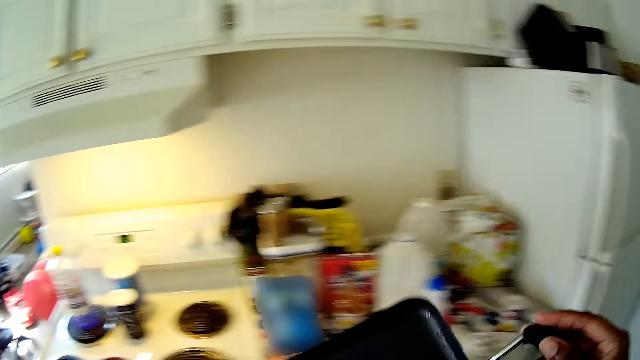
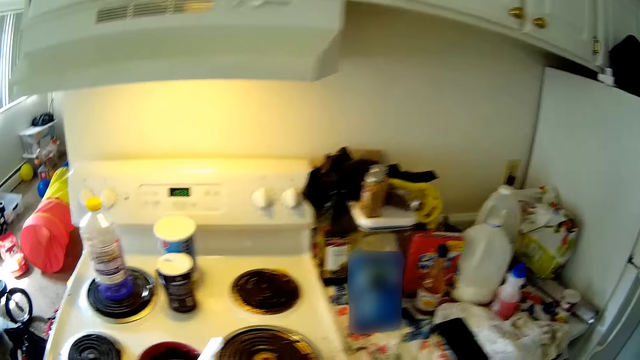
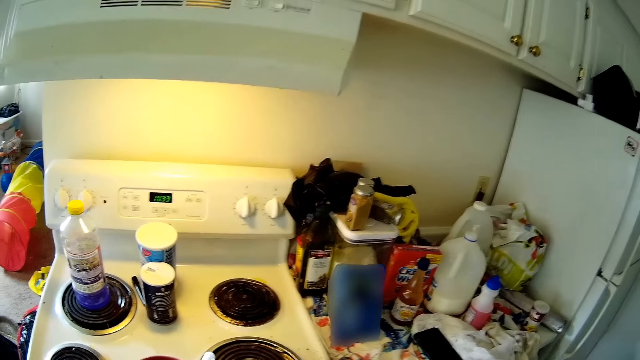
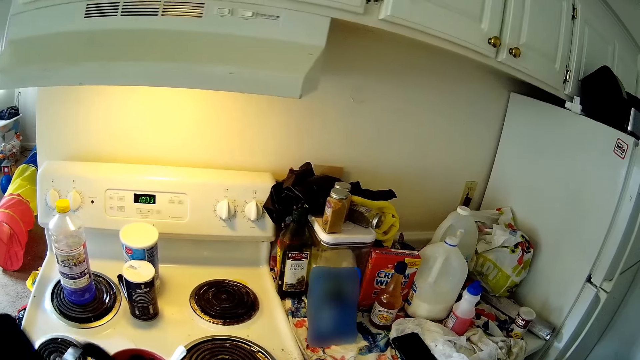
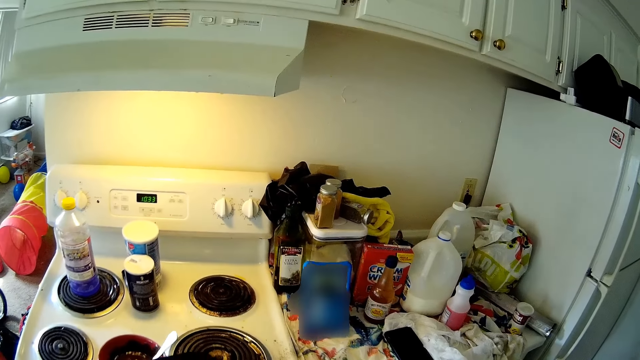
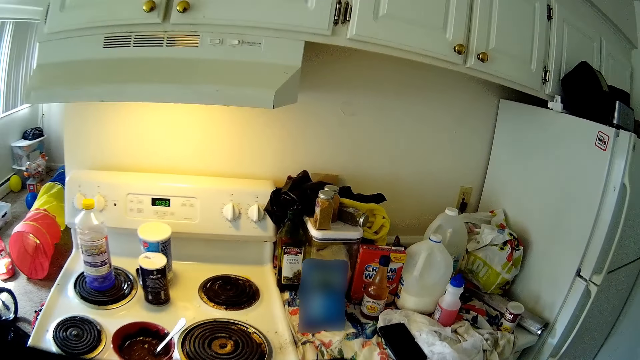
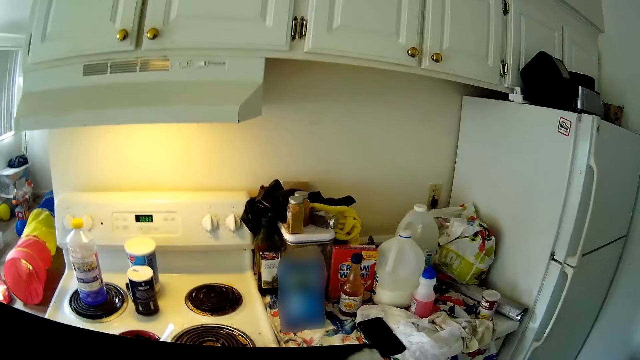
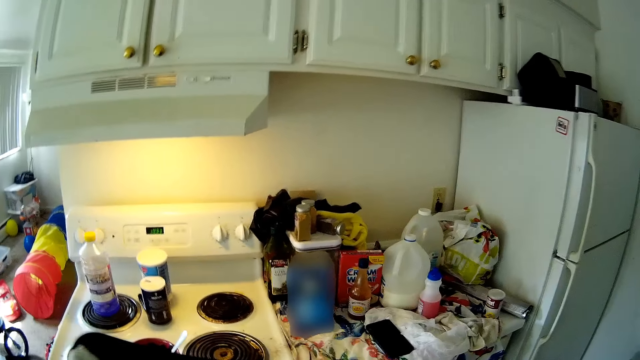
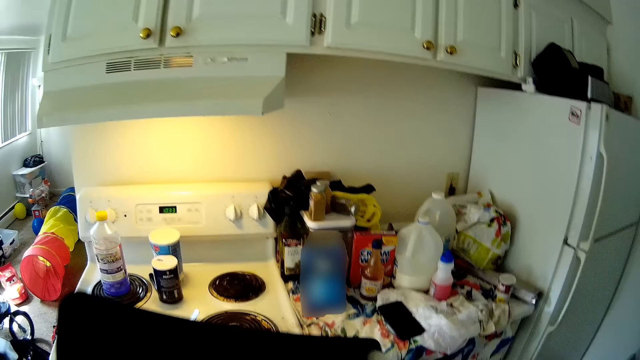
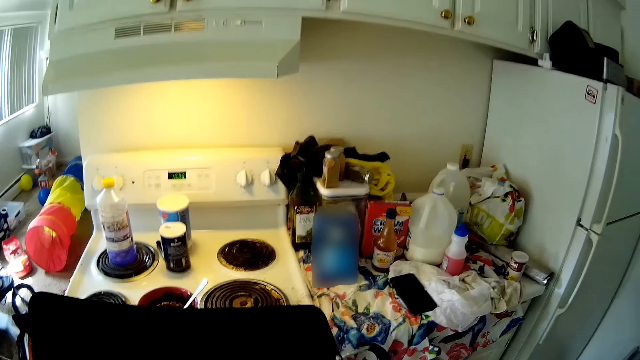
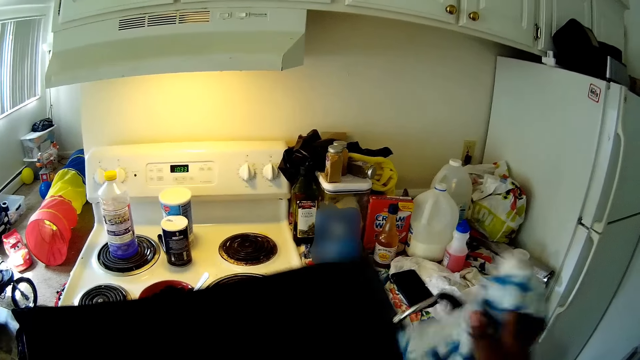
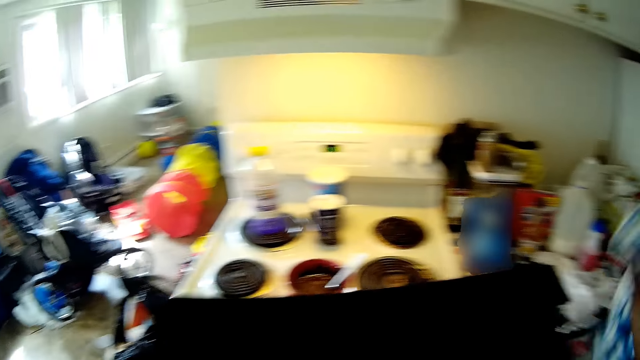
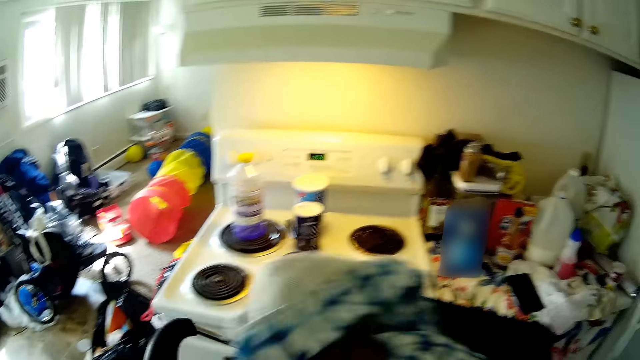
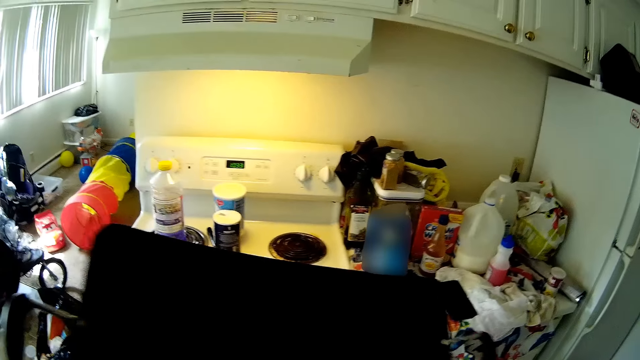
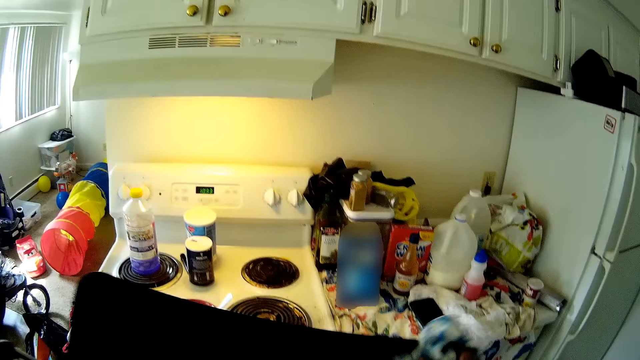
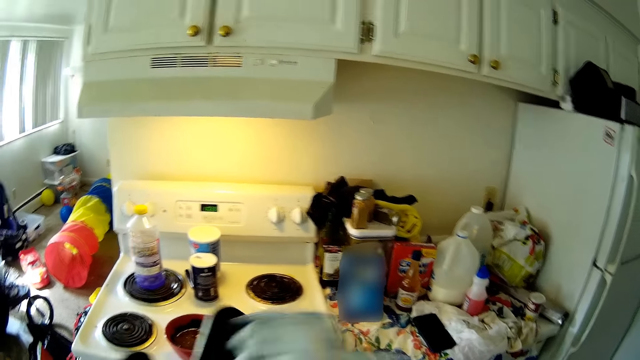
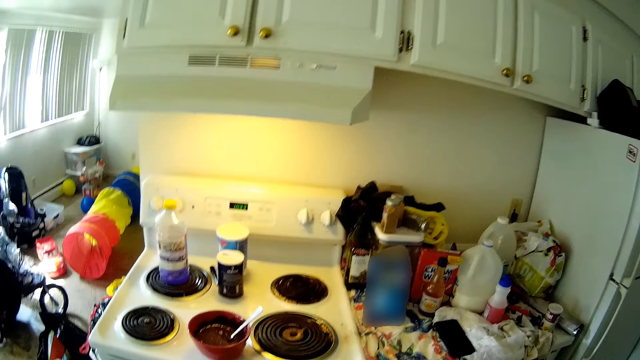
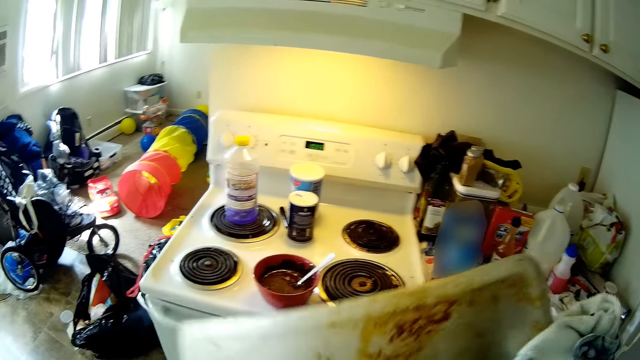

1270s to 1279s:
The camera wearer cleans the tray with a napkin.

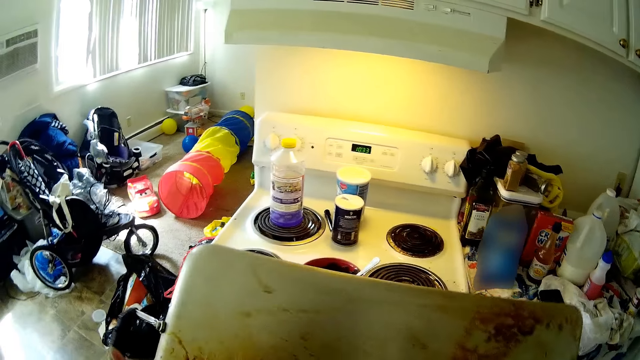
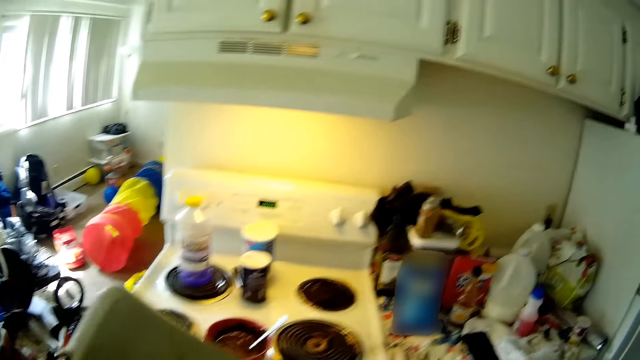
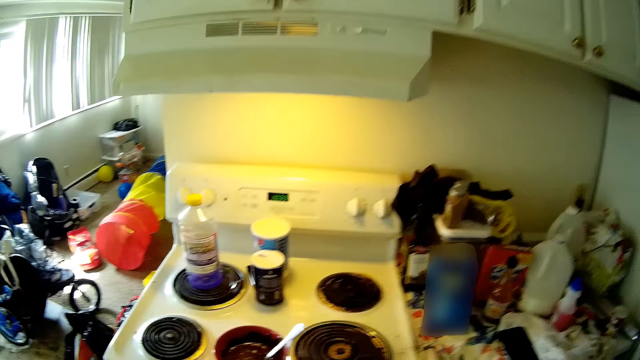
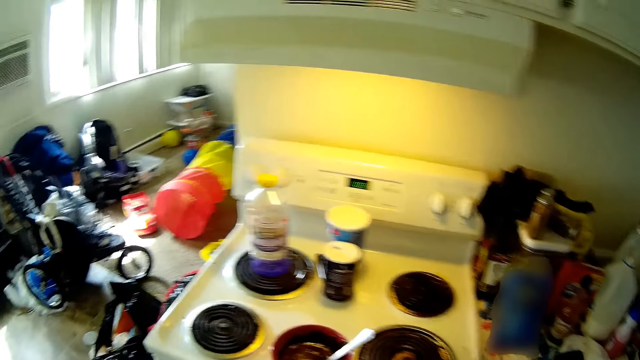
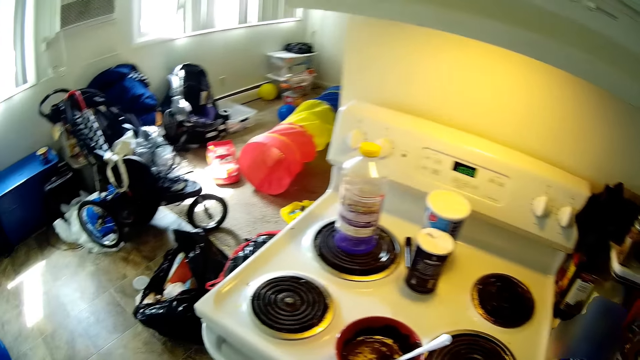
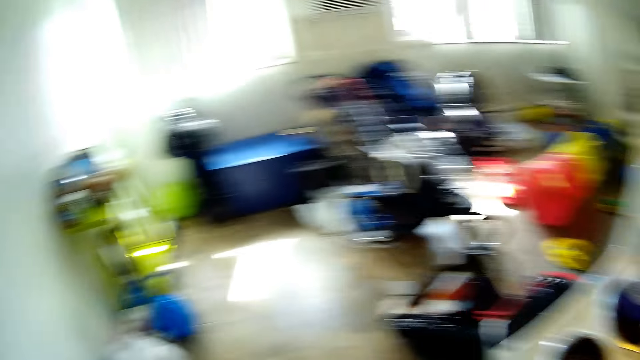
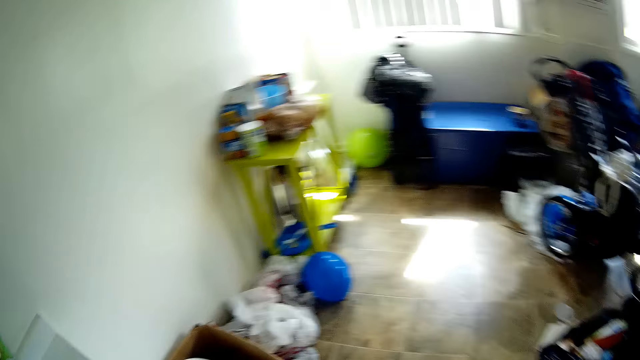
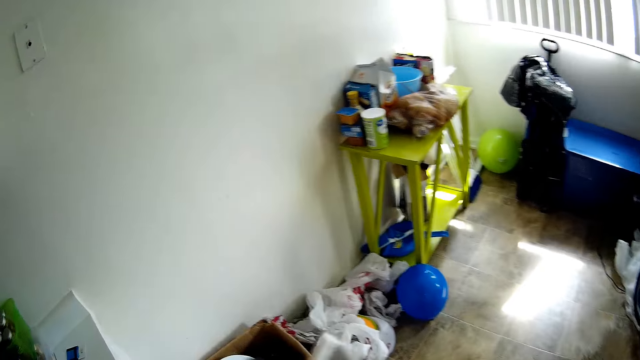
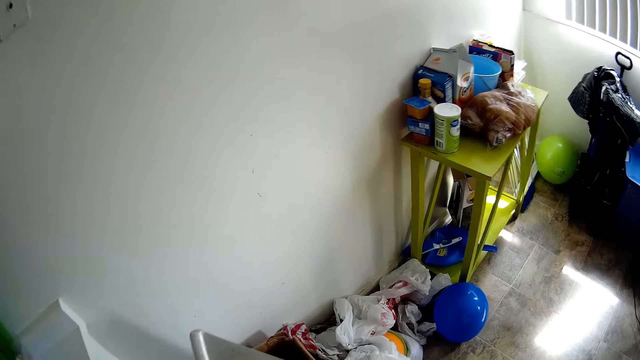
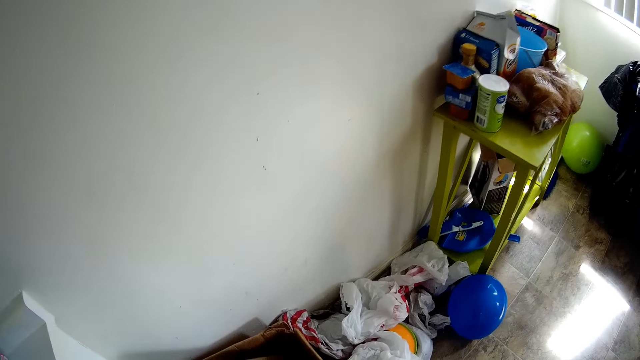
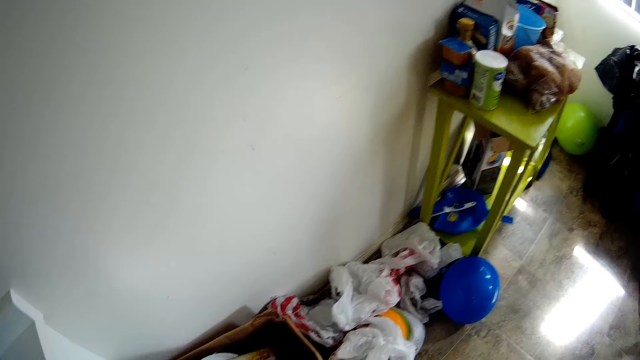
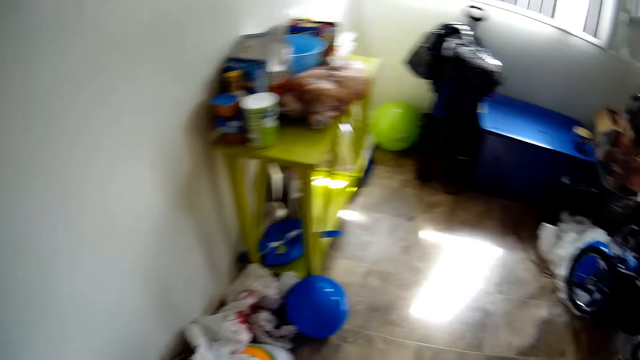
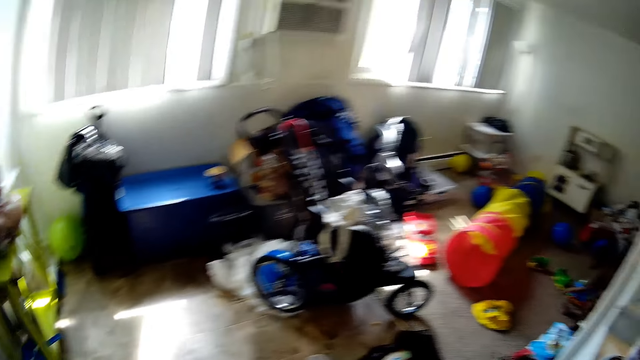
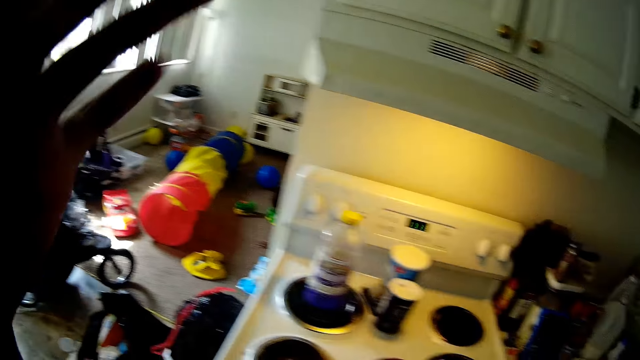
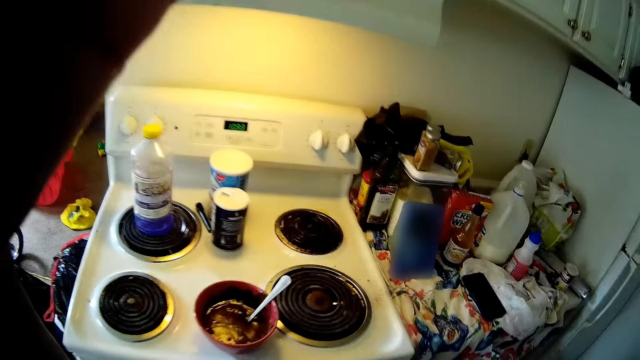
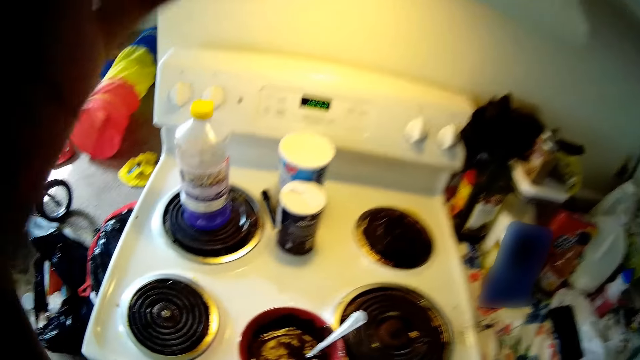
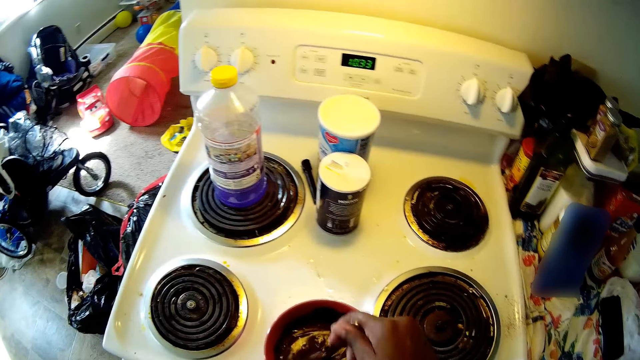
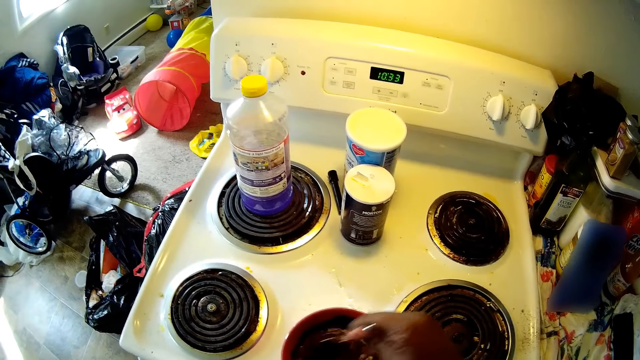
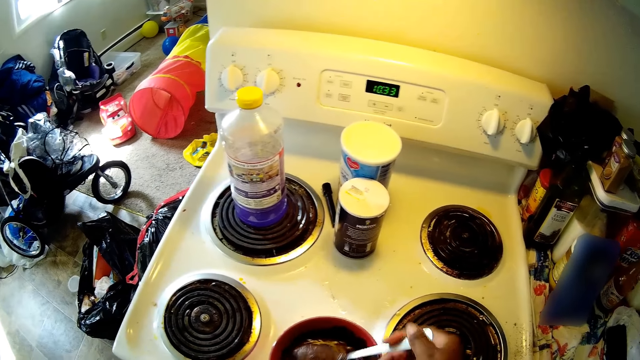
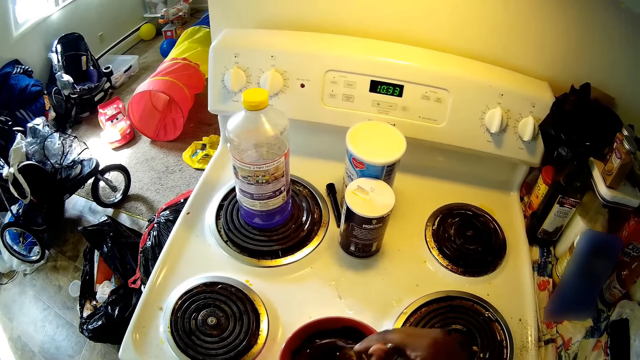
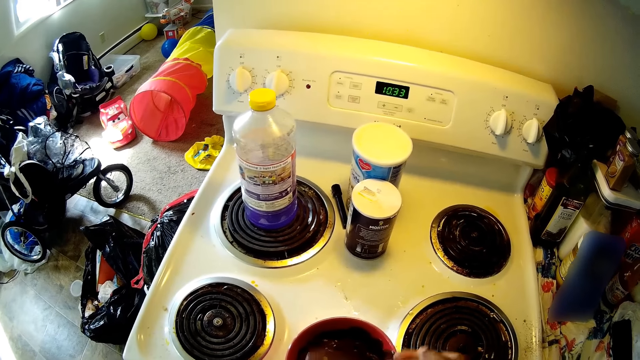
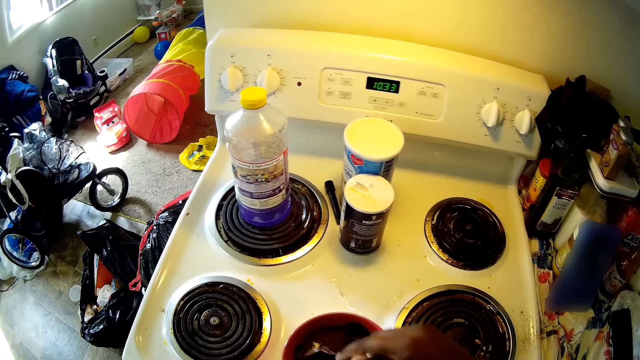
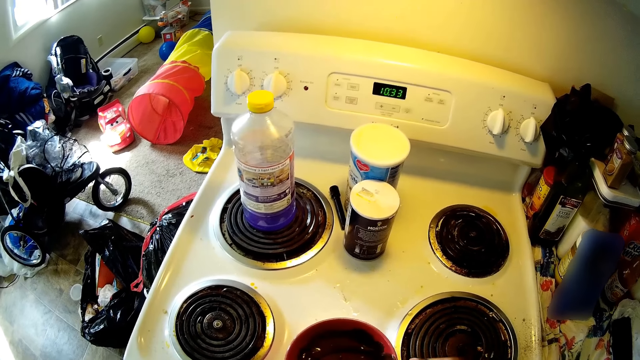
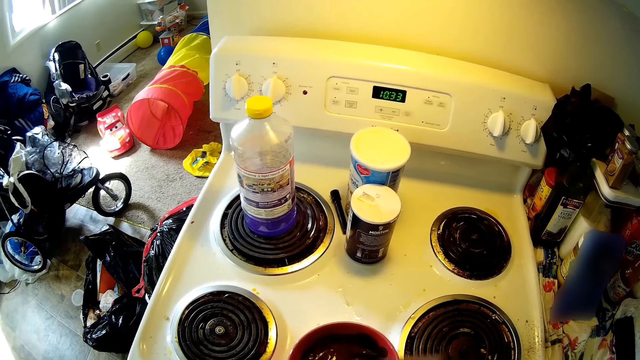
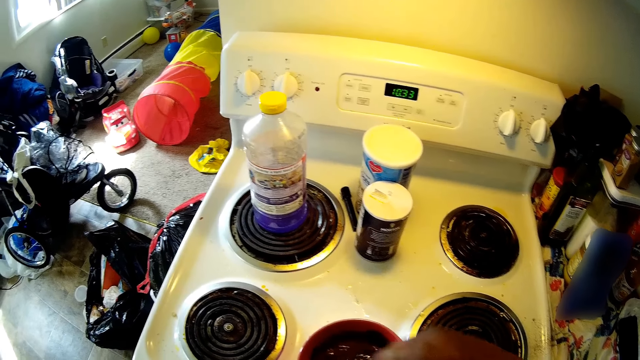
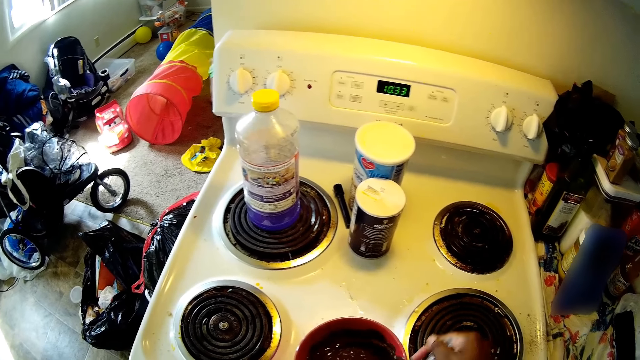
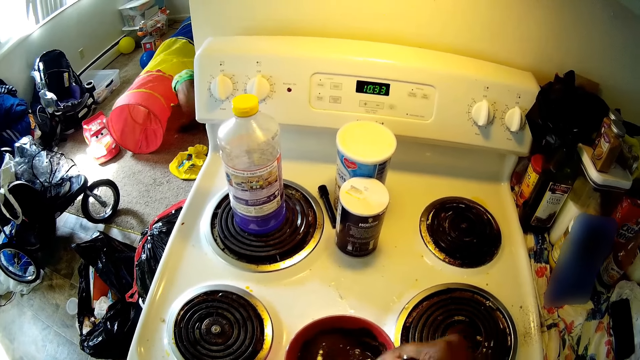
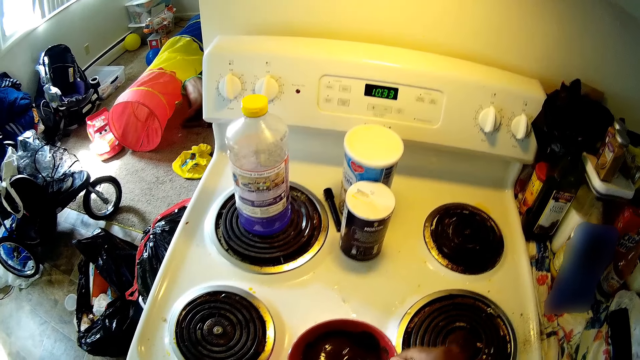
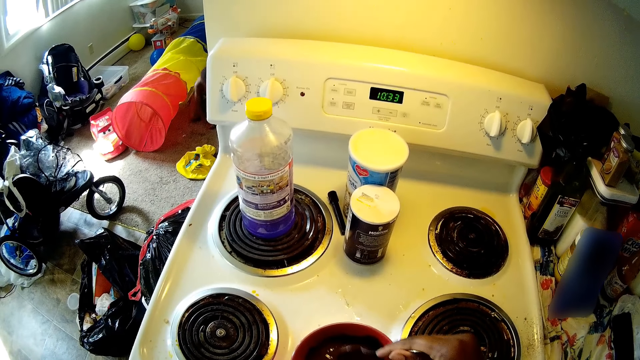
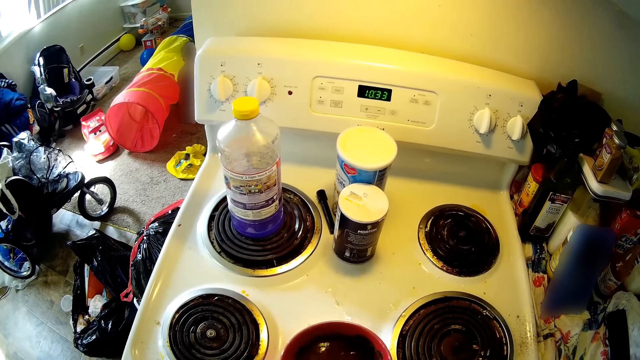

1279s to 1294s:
The camera wearer sighs. They drop the tray inside the carton. They mix the paste inside the bowl with a spoon.
